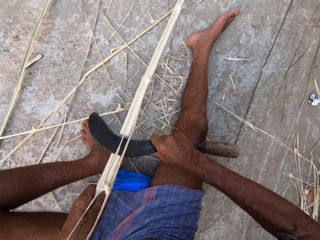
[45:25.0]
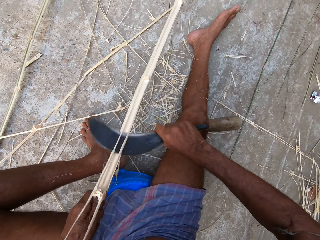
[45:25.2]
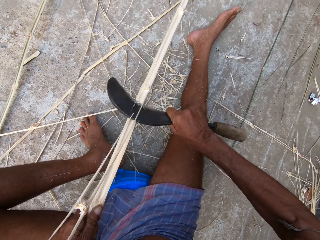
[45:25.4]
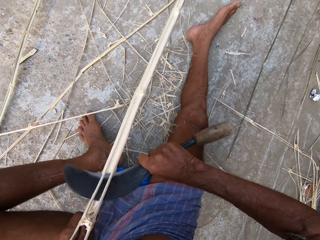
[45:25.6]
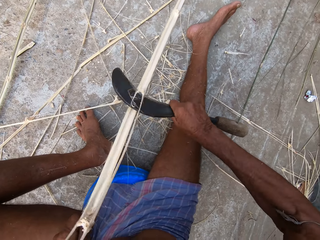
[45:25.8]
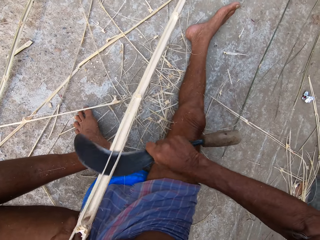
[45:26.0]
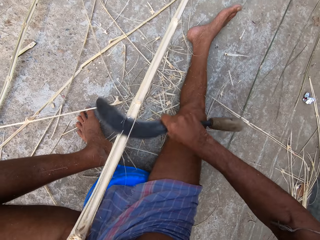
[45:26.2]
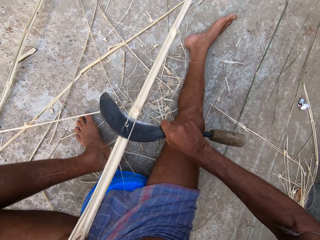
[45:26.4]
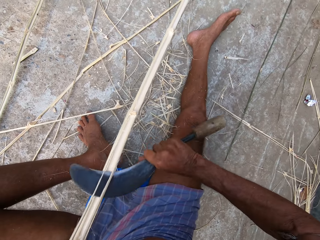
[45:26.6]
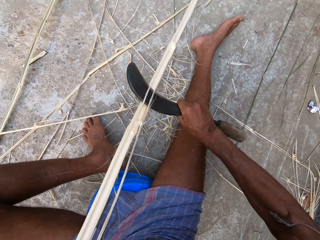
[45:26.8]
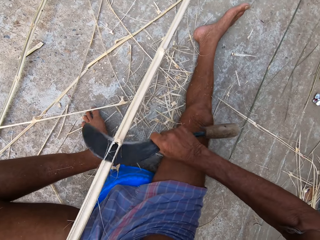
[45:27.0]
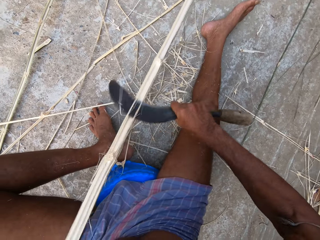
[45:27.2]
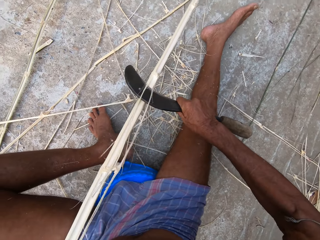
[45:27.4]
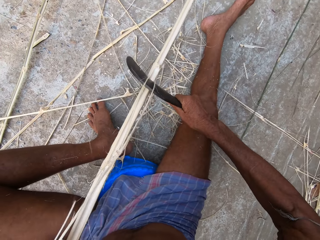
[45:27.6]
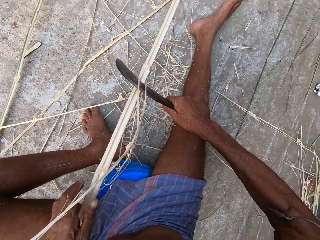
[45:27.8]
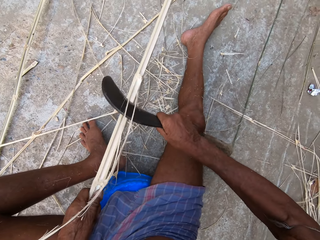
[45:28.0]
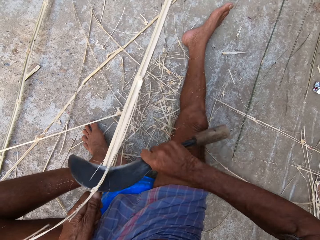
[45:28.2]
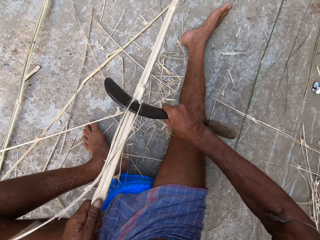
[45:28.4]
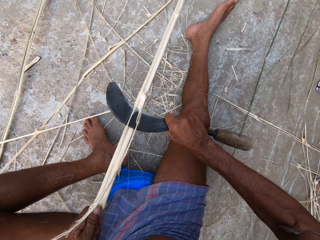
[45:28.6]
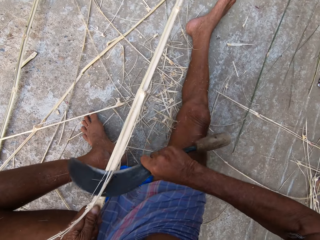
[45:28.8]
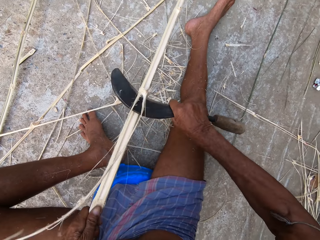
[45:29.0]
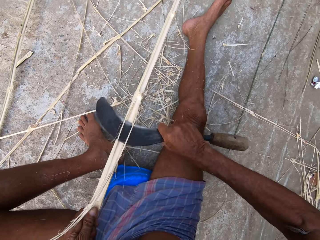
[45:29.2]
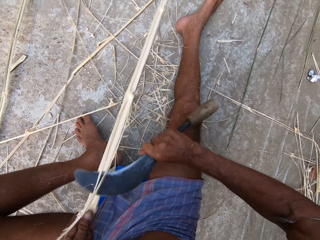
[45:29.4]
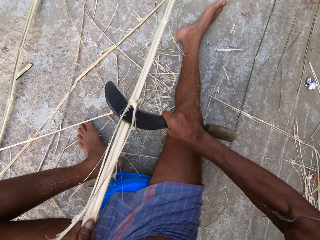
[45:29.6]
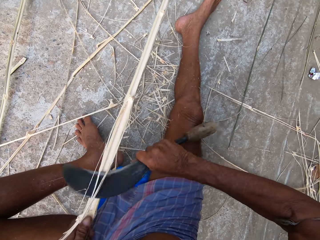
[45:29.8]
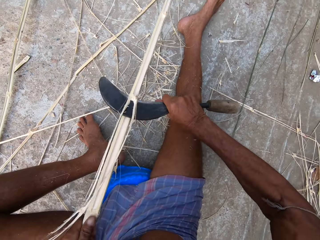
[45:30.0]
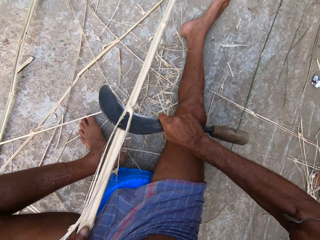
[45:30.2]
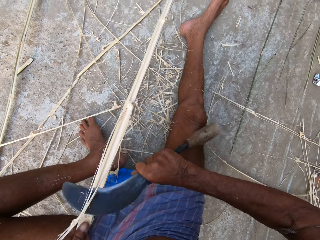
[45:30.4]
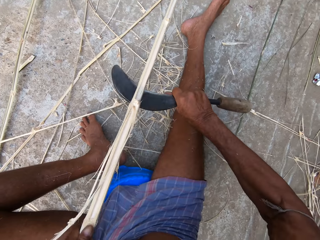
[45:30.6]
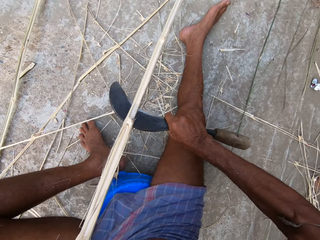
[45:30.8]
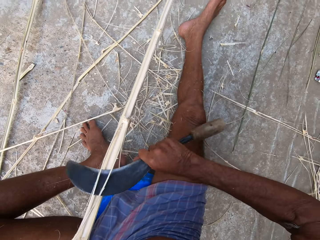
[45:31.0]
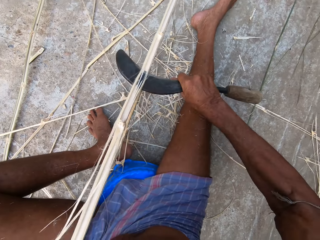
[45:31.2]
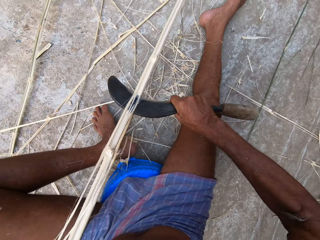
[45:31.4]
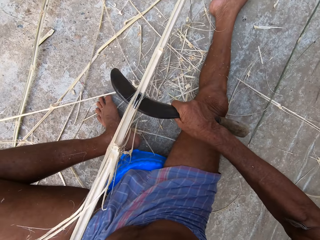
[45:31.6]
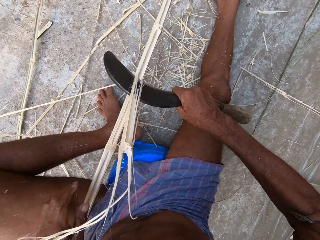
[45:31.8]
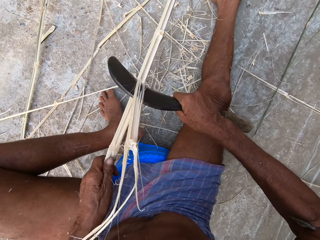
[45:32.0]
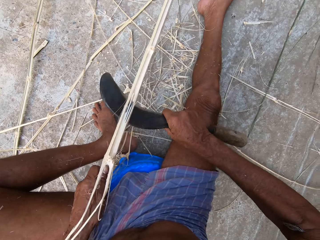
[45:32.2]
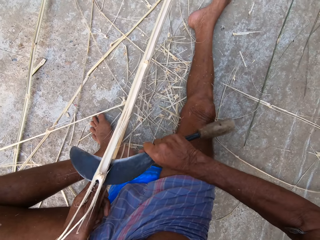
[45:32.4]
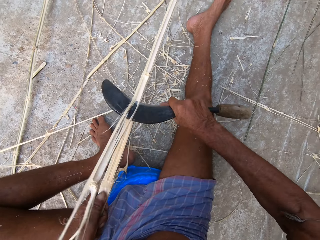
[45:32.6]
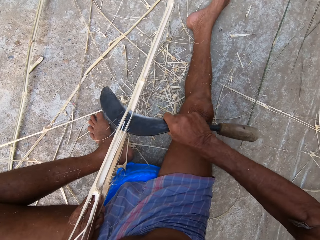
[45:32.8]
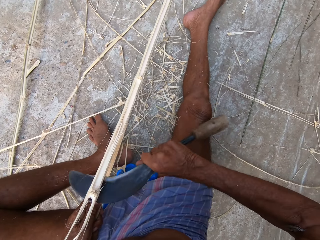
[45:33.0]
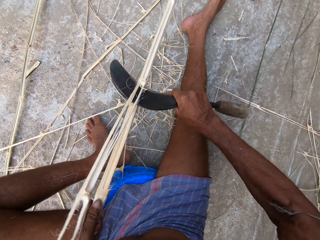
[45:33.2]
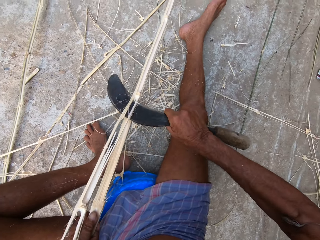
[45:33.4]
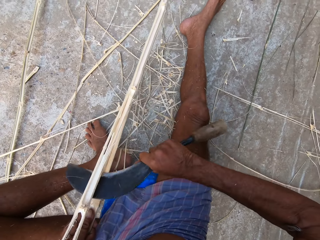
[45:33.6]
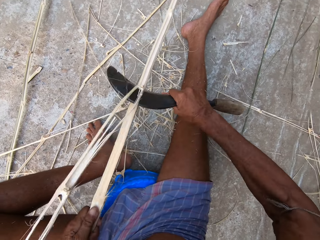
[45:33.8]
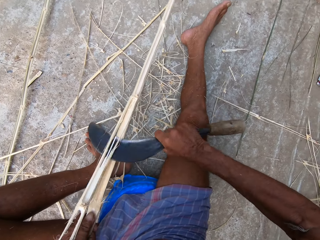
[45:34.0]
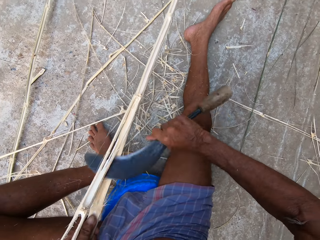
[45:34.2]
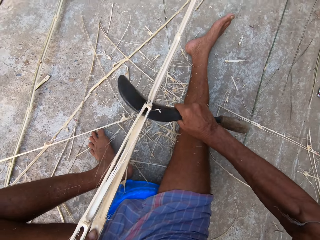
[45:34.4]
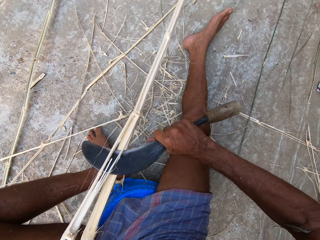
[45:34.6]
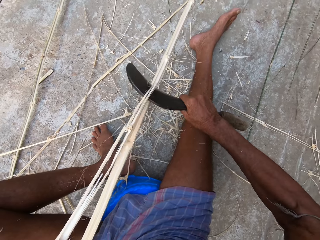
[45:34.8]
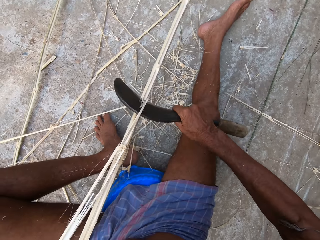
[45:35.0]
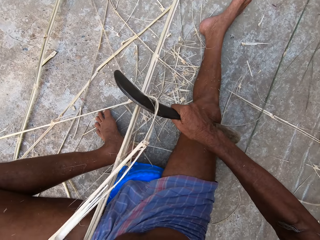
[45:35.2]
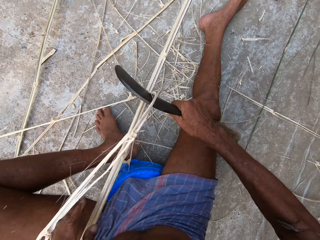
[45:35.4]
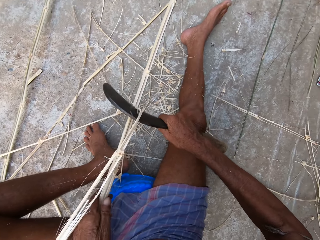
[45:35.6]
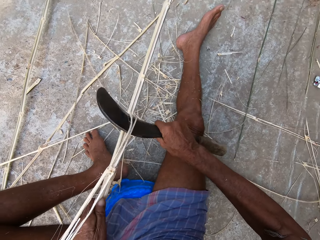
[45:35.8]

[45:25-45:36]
The camera wearer cuts the bamboo stick with the sickle tool. They move the bamboo stick. They cut the bamboo stick with the sickle tool. They do so repeatedly.

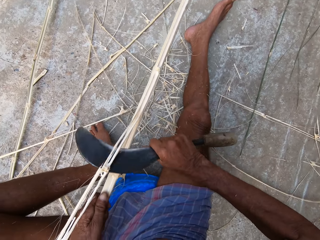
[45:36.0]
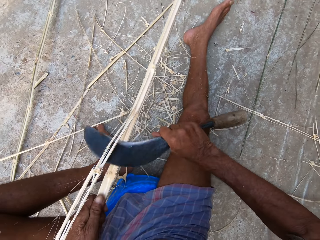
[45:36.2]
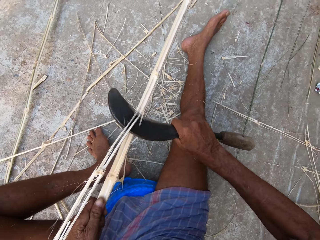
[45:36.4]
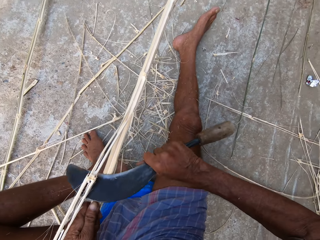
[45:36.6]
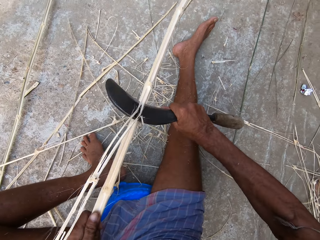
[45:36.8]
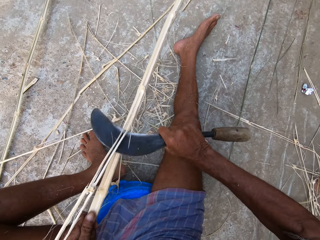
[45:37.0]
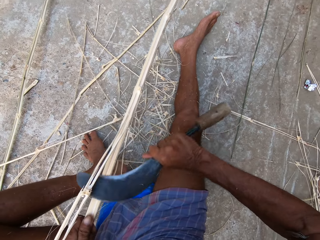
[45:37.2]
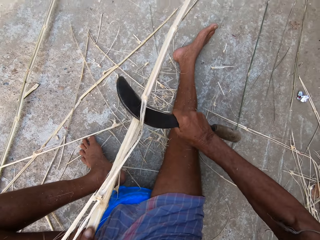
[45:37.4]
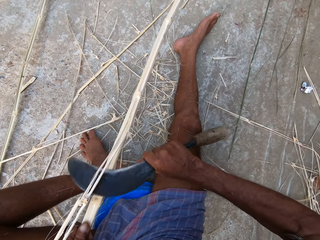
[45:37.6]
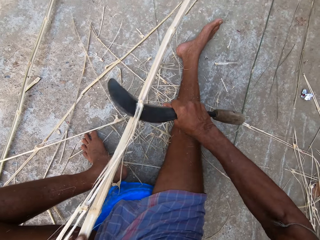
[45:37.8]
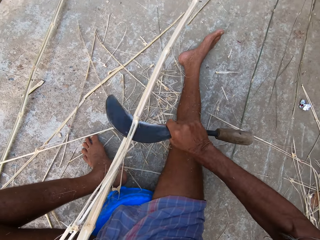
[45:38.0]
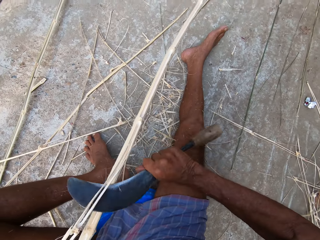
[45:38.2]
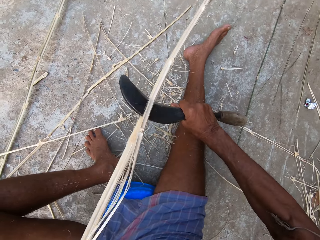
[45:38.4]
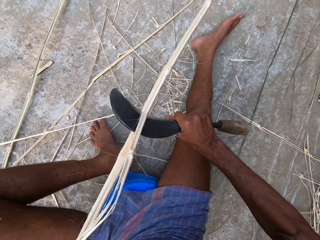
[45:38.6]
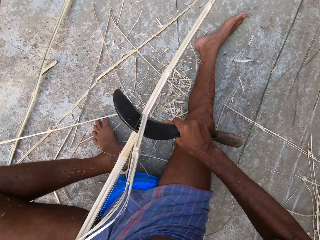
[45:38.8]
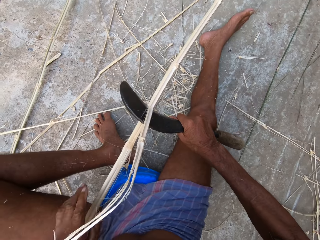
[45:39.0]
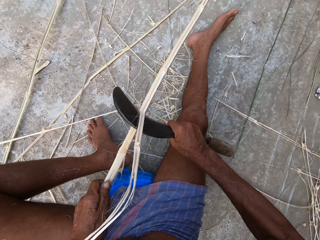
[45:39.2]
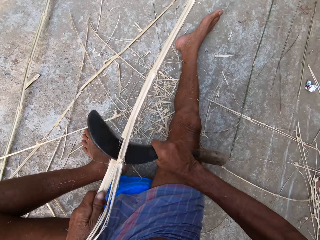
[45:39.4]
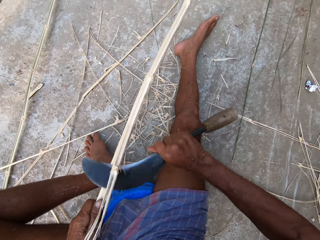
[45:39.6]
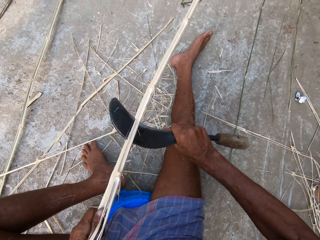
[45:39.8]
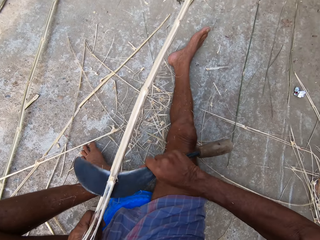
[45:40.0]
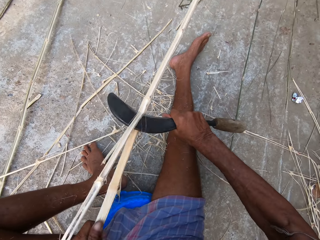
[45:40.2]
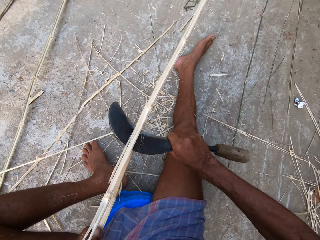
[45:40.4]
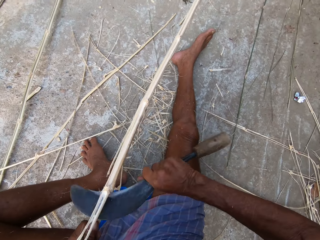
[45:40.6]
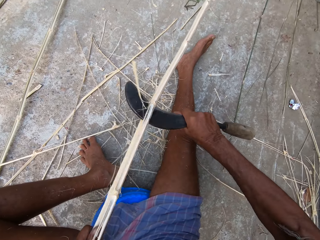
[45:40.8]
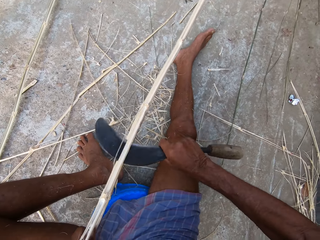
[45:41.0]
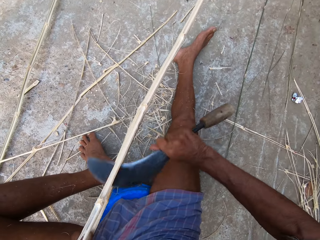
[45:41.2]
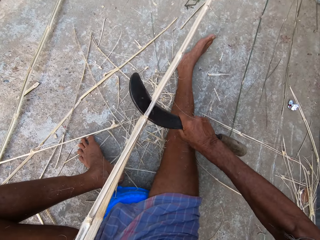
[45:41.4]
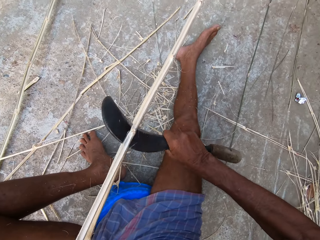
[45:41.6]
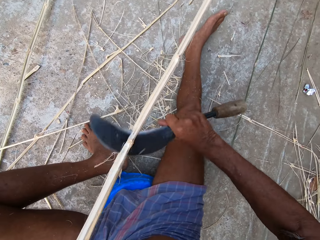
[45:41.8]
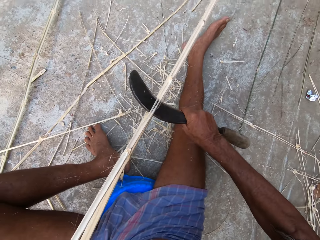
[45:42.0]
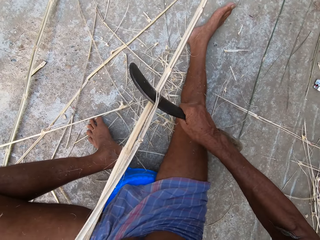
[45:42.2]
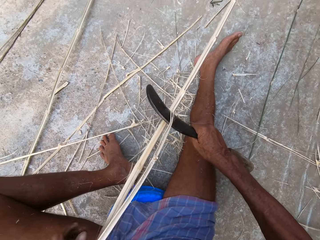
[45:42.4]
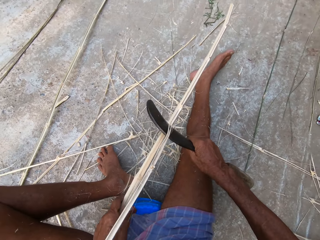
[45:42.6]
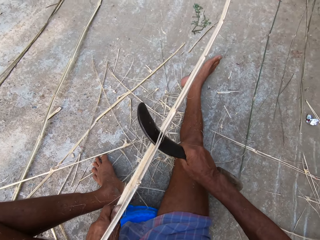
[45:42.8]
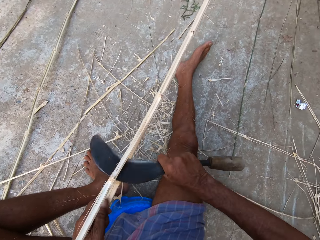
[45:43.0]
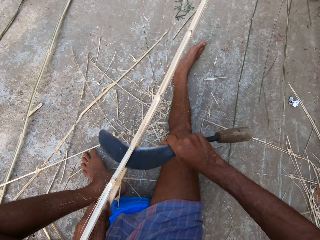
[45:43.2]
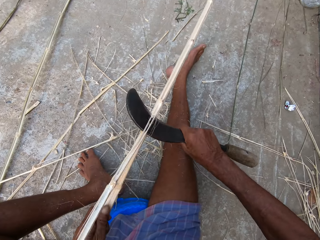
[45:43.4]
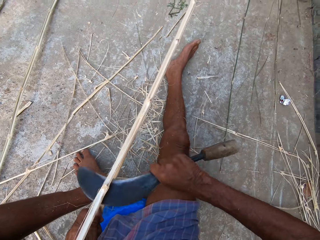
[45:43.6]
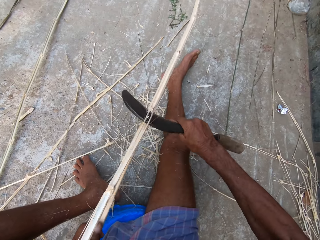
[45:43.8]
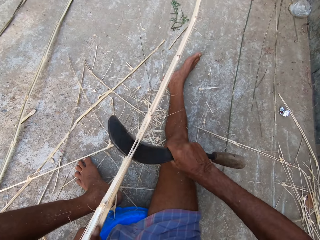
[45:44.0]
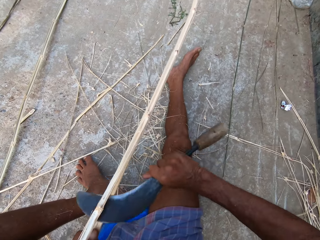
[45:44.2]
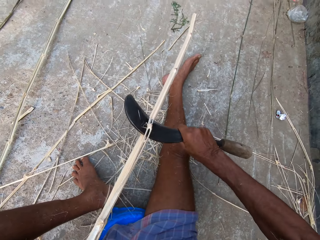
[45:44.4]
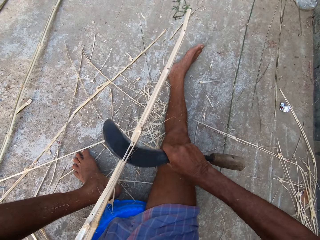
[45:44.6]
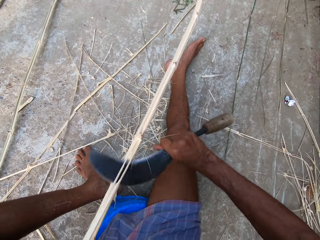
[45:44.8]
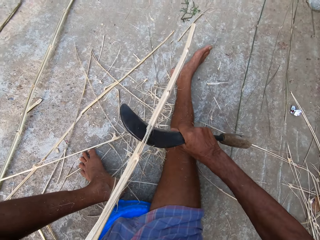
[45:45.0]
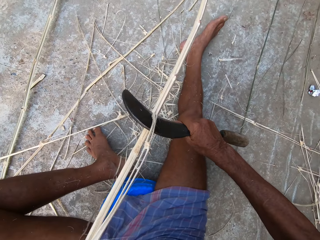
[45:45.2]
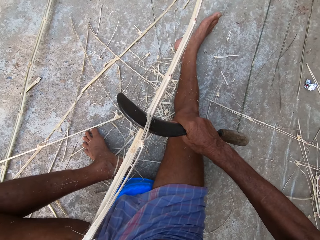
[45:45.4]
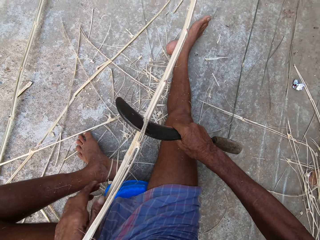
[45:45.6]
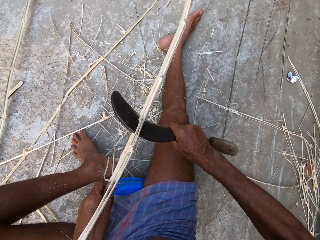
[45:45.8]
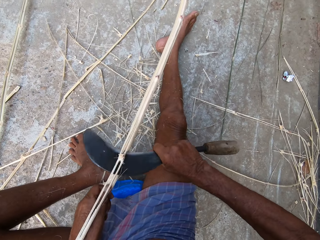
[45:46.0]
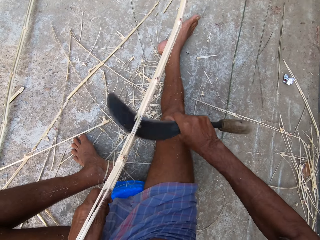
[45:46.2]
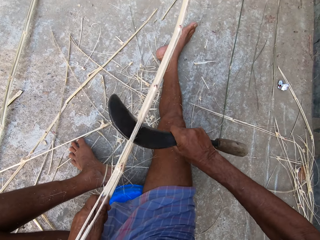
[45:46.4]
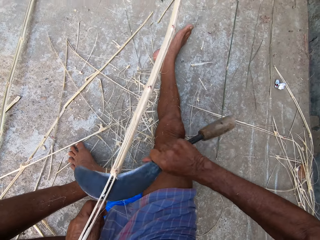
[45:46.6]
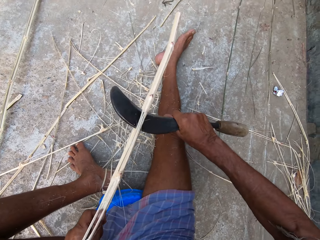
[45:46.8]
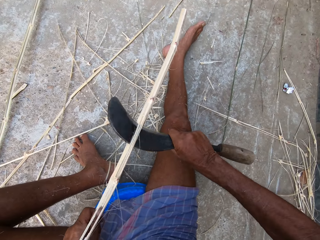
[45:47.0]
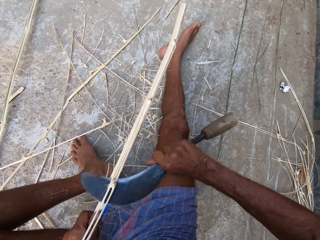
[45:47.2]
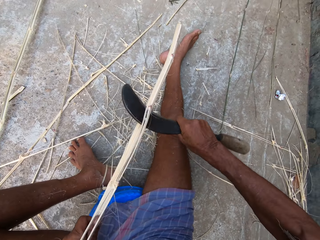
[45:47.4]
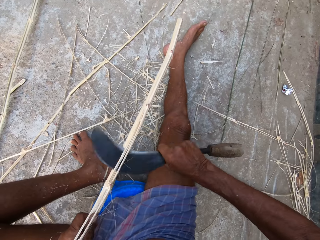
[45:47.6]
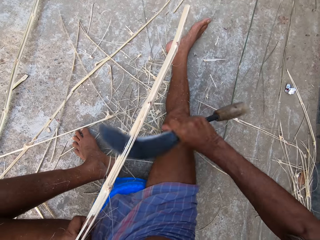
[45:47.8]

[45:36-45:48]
The camera wearer cuts the bamboo stick with the sickle tool. They do so repeatedly.
